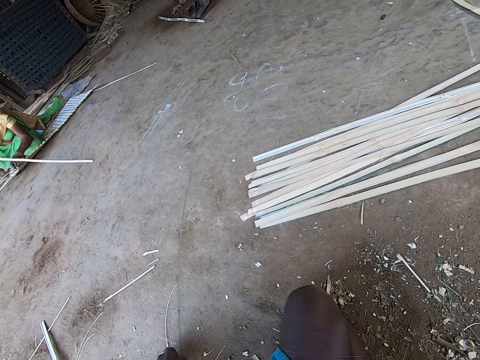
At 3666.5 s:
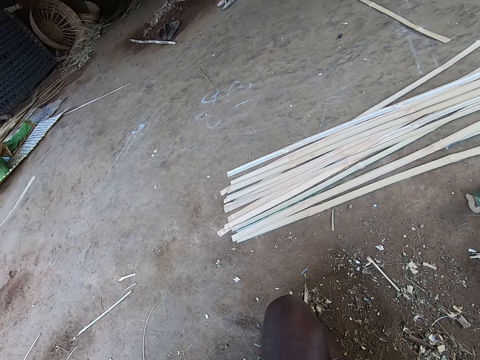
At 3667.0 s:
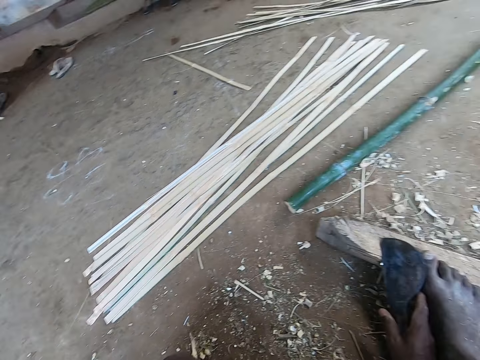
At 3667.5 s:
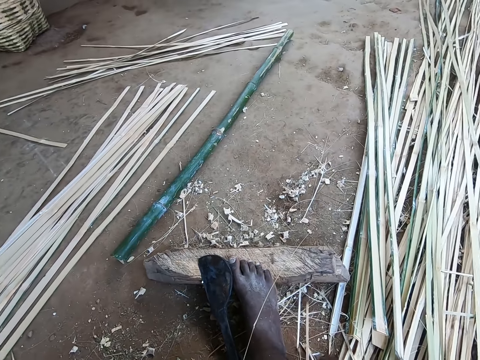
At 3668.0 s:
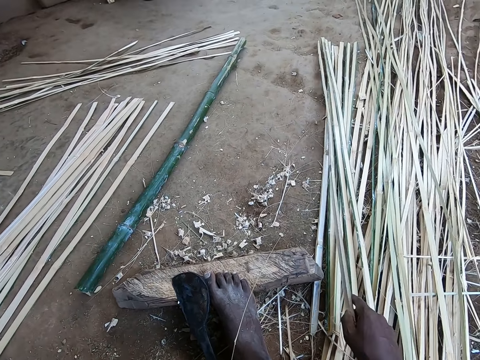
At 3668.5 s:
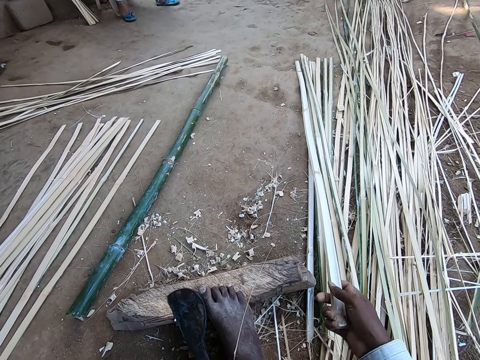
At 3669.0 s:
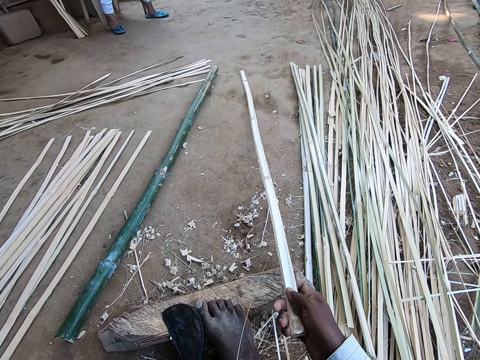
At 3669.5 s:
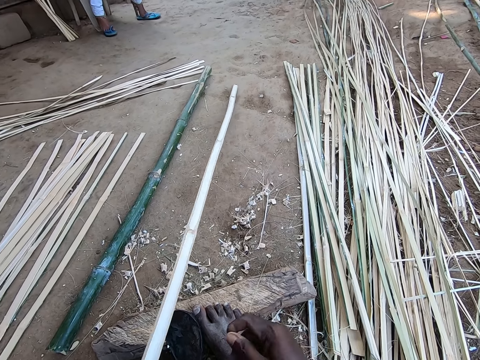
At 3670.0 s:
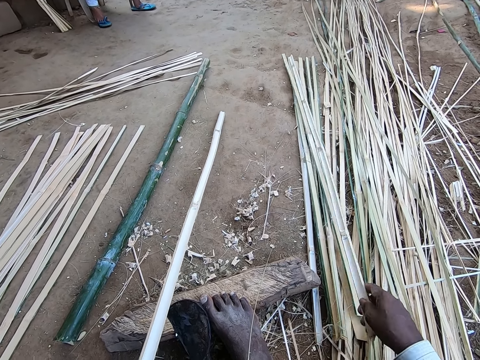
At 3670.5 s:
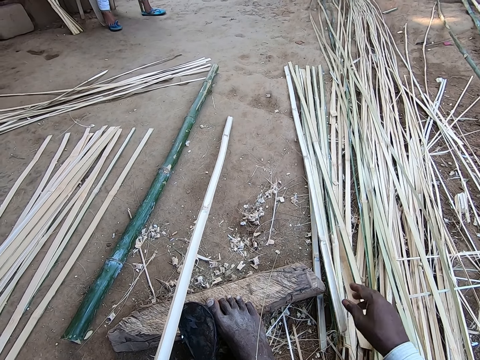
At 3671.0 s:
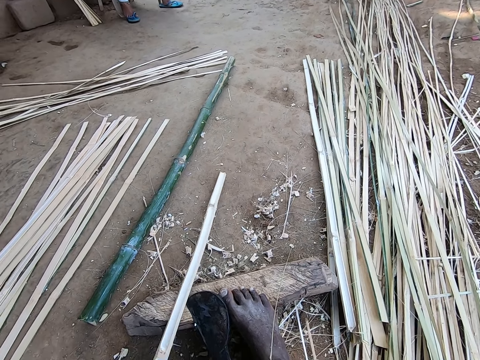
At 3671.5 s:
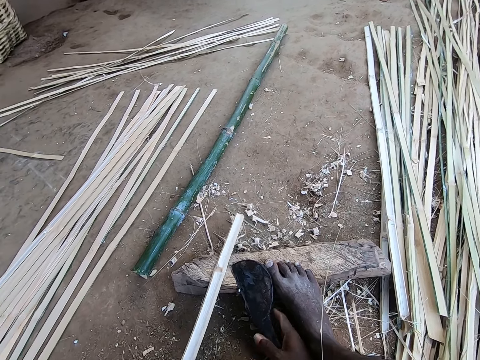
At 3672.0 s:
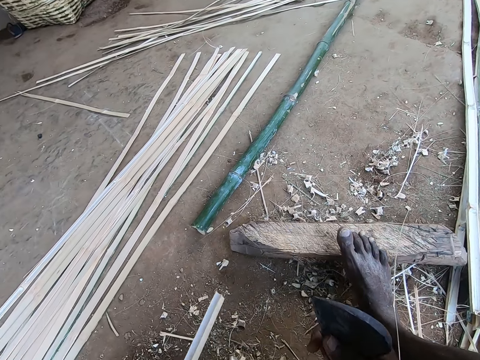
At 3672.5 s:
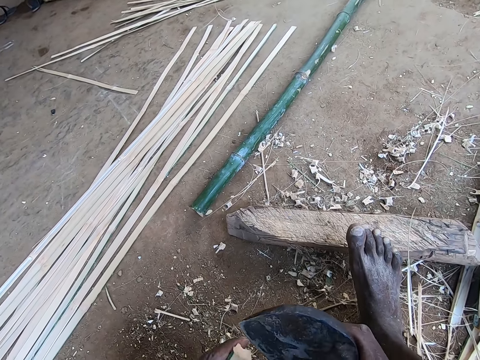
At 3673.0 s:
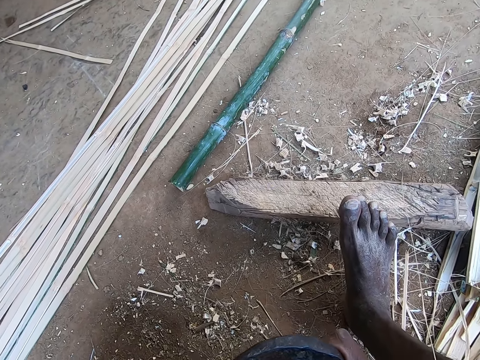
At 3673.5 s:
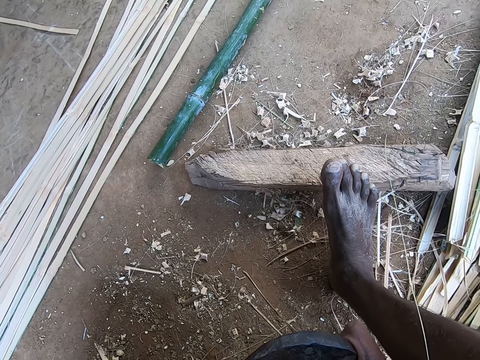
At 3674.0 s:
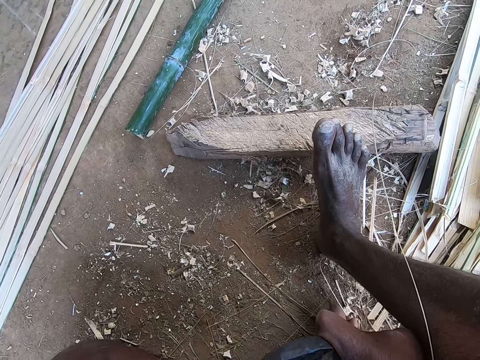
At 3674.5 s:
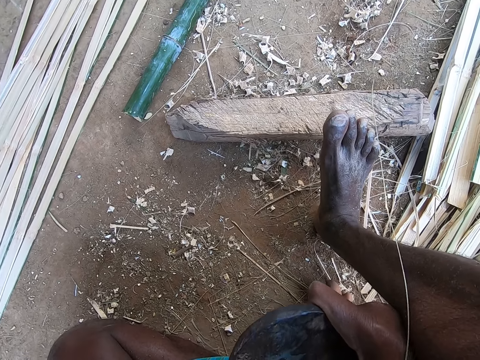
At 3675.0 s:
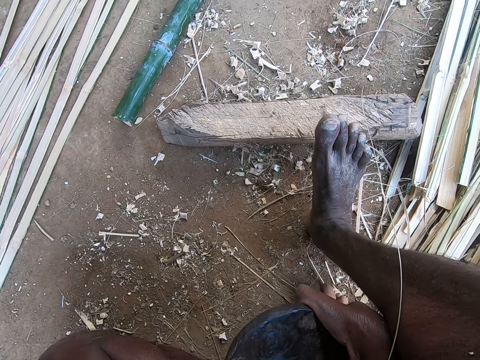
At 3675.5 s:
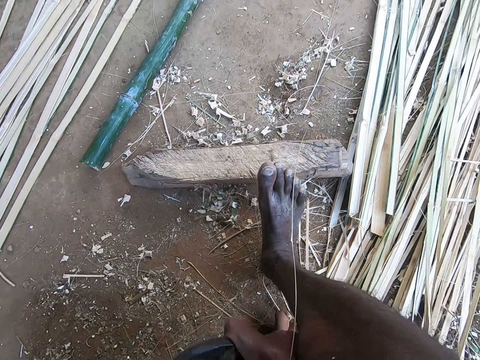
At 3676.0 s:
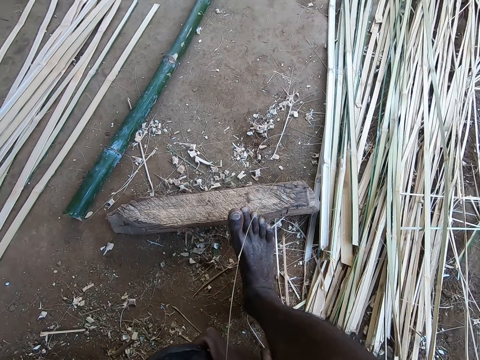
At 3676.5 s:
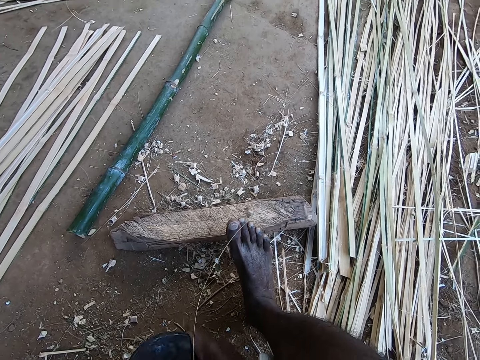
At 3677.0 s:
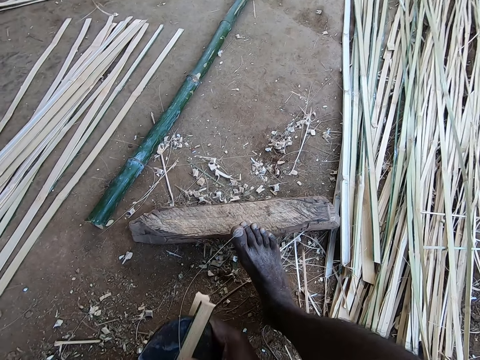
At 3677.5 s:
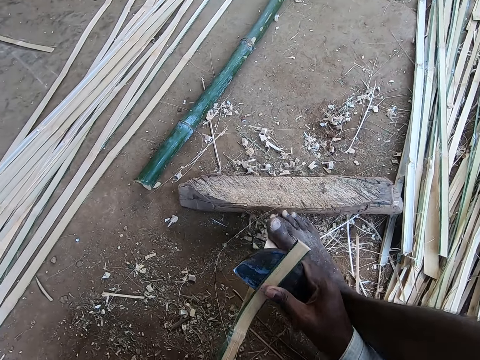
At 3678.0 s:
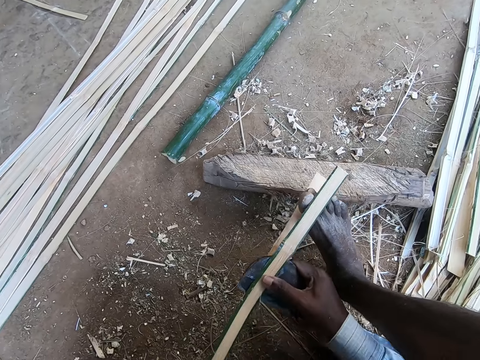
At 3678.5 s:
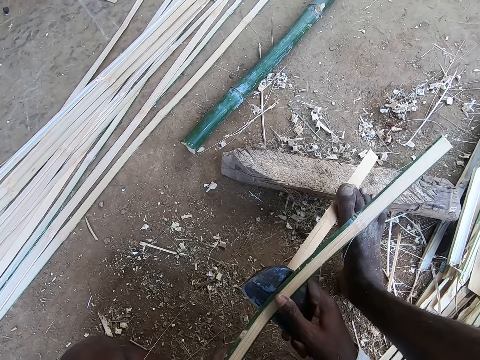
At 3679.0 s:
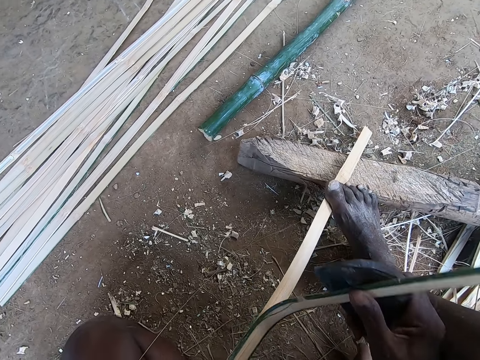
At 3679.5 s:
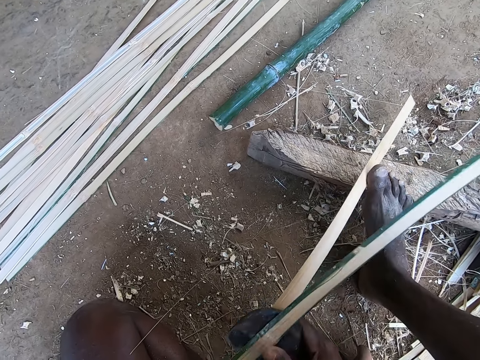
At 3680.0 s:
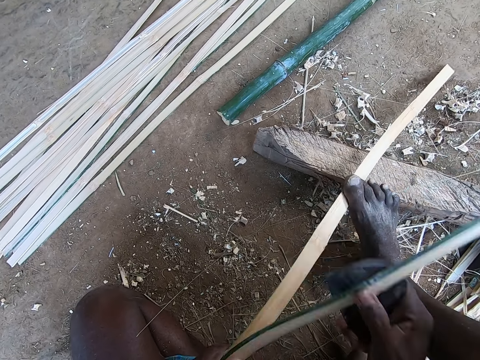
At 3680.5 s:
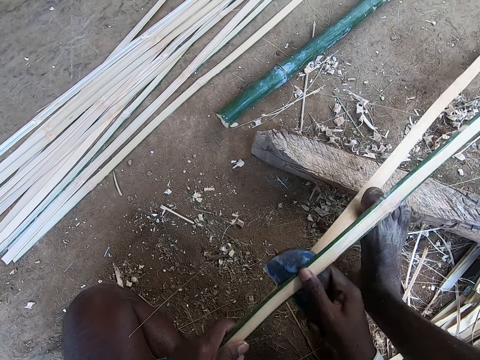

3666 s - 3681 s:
The camera wearer picks up a bamboo strip or stick on the ground with his right hand. He passes the bamboo strips from his right hand to his left hand. He touches the bamboo strips on the ground with his right hand. He picks up the cane knife on the wood on the ground with his right hand. He cuts the bamboo stick. He peels the bamboo strip in his left hand with the cane knife in his right hand.

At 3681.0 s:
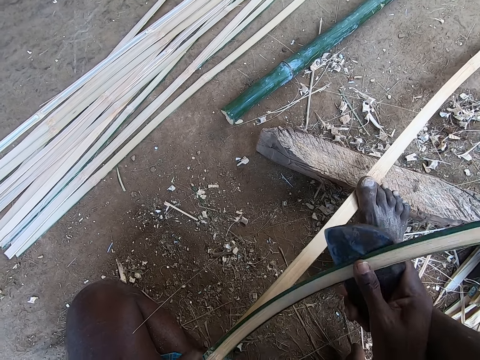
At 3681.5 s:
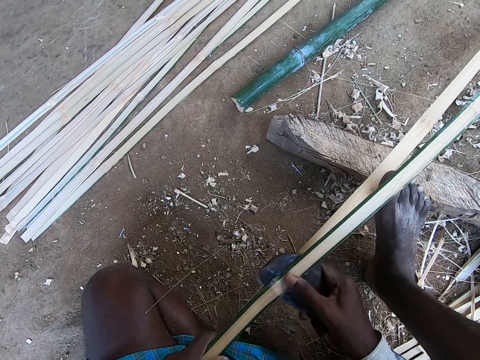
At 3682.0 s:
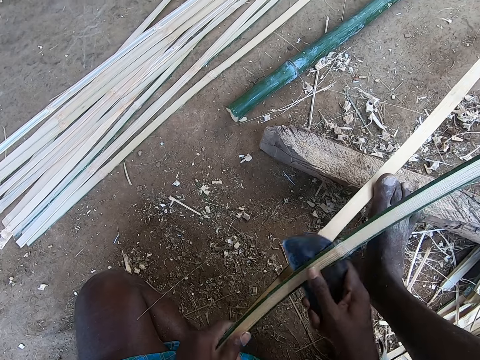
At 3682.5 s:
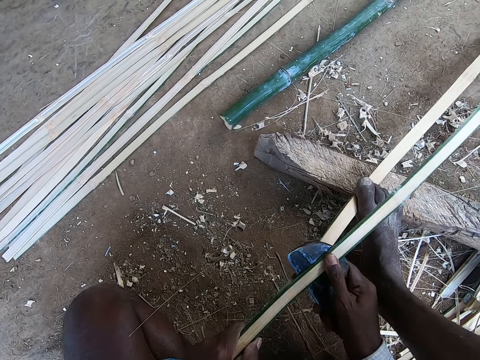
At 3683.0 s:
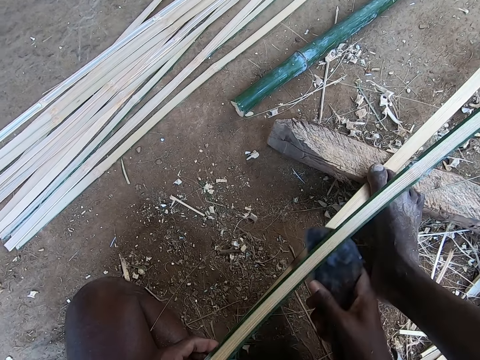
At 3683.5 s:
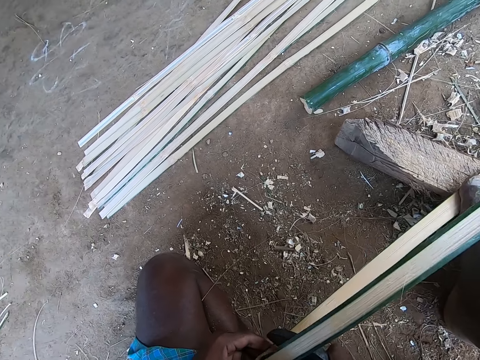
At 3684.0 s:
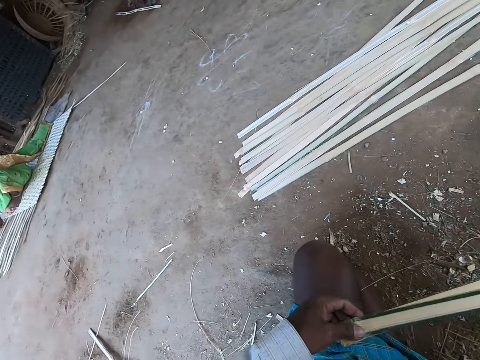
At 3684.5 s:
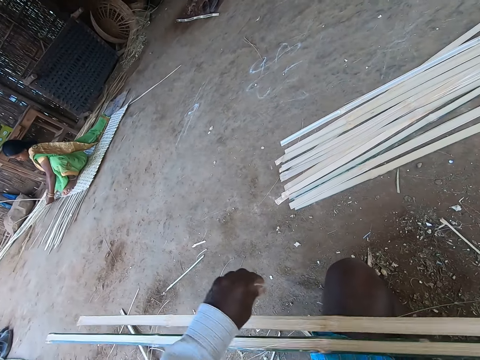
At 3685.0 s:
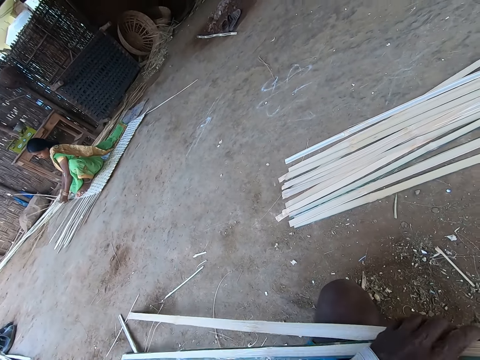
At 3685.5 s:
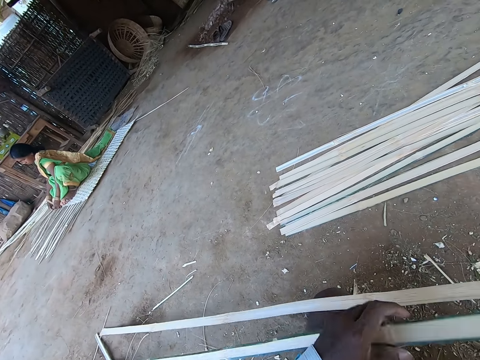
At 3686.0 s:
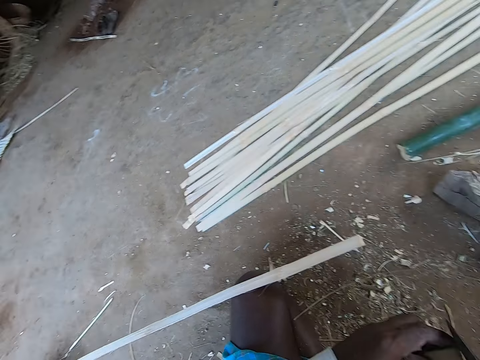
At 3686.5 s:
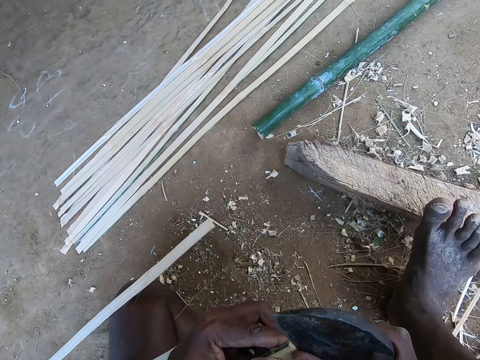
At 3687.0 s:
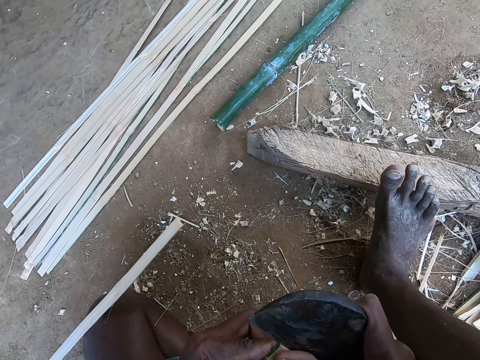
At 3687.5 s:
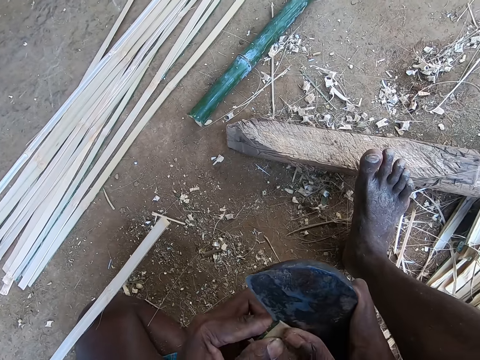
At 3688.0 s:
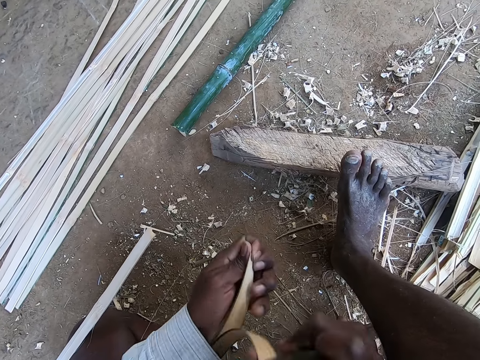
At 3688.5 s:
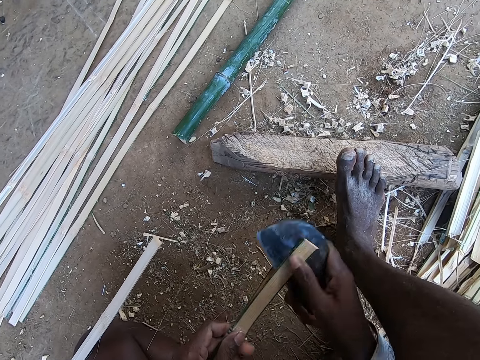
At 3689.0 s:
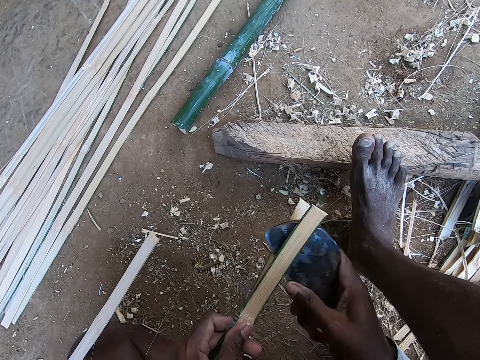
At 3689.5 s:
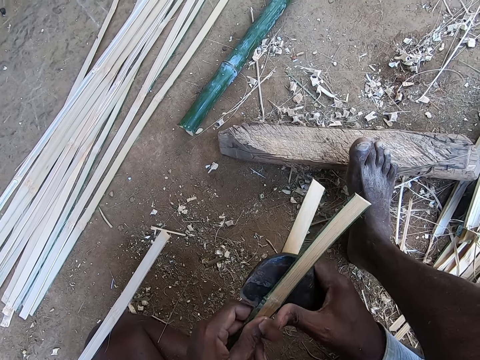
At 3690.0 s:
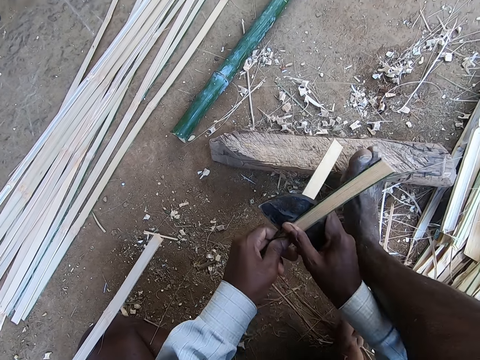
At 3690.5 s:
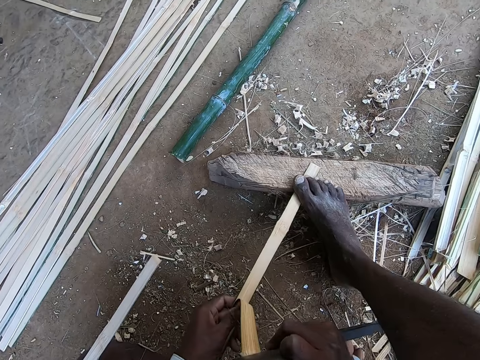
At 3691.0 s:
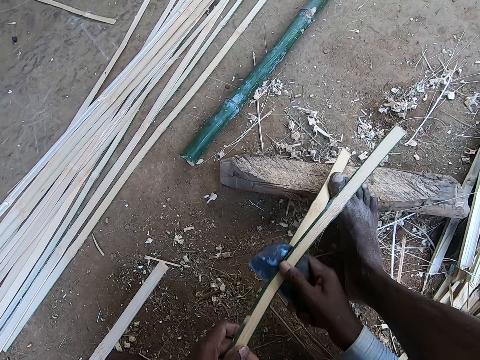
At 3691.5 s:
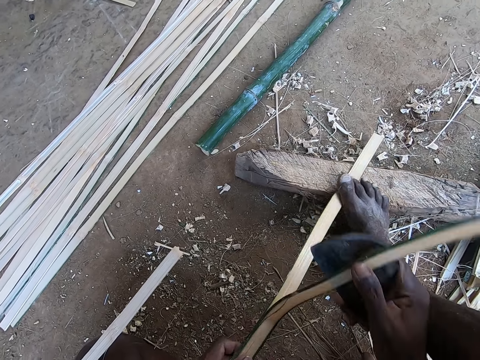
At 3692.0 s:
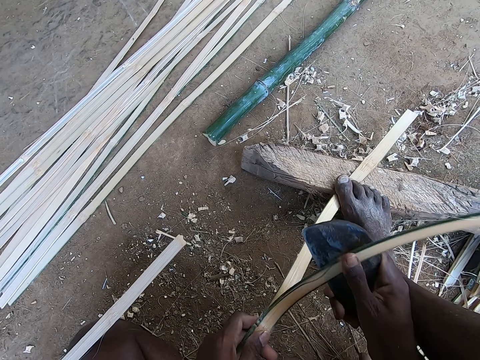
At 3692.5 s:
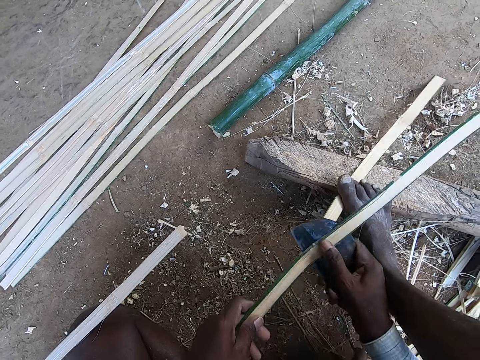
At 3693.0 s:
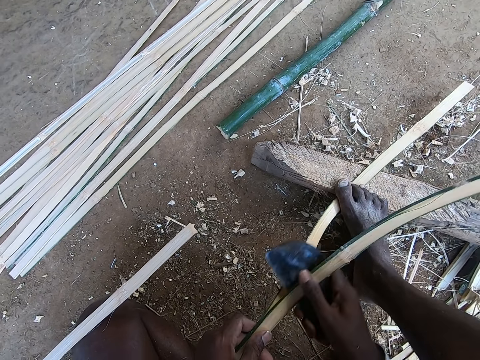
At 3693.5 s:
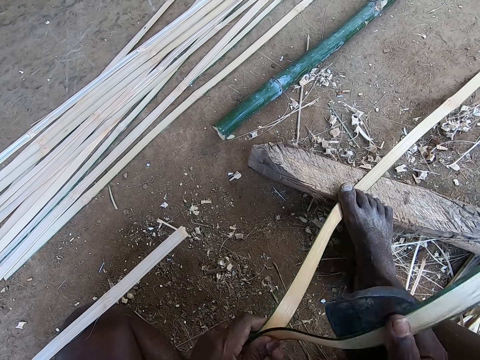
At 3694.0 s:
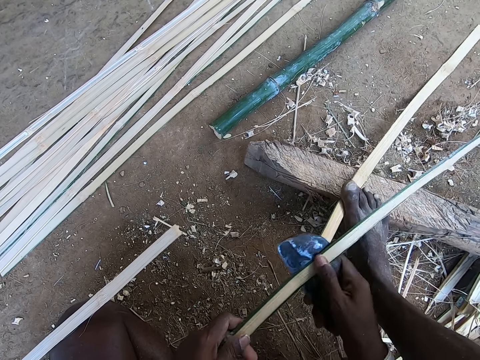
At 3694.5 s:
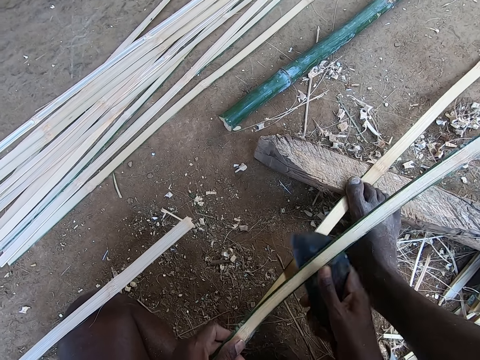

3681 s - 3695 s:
The camera wearer pulls a bamboo stick or strip. He takes the bamboo stick. He peels the bamboo strip in his left hand with the cane knife in his right hand. He cuts the bamboo stick. He cuts the bamboo stick again. He steps on the bamboo stick.
